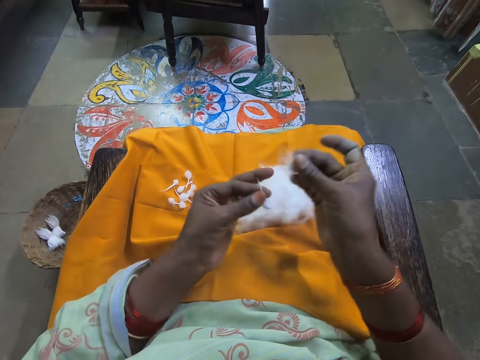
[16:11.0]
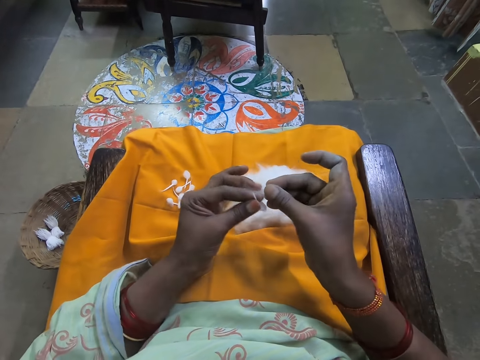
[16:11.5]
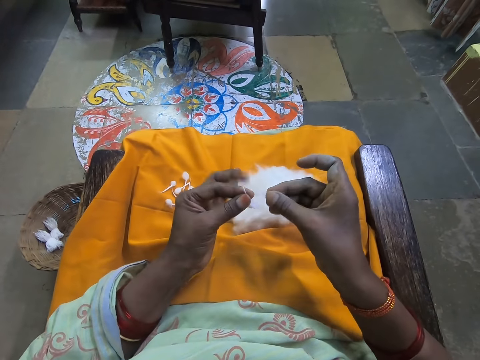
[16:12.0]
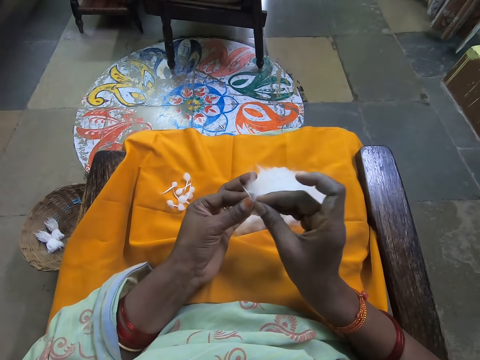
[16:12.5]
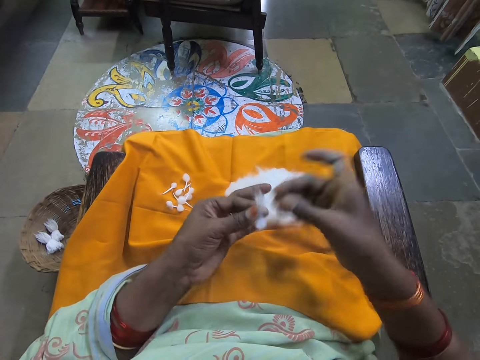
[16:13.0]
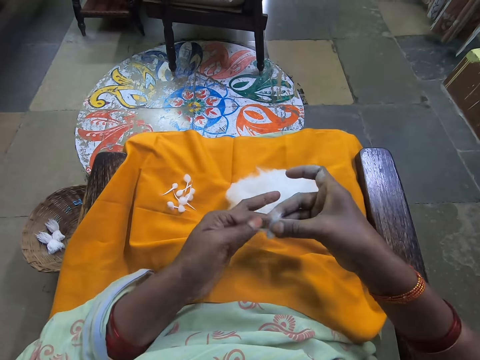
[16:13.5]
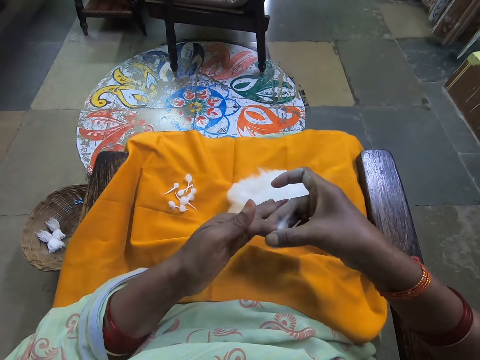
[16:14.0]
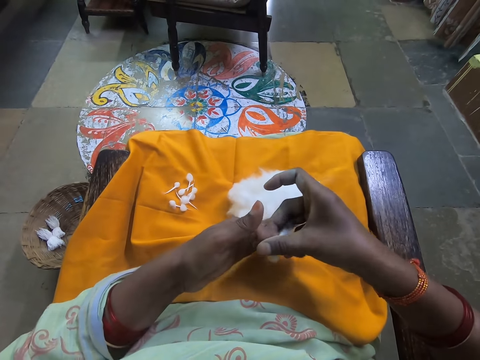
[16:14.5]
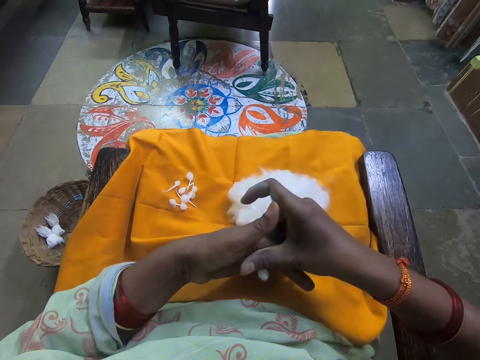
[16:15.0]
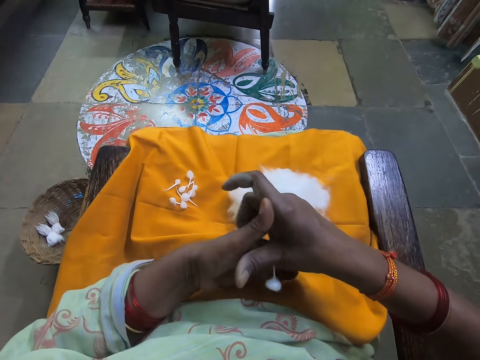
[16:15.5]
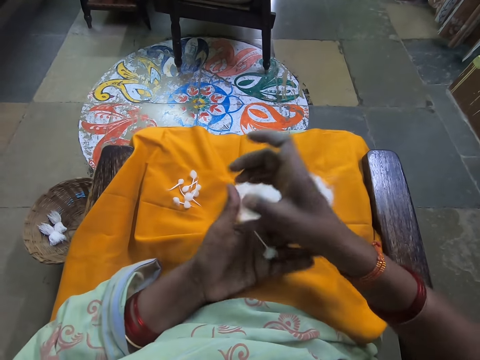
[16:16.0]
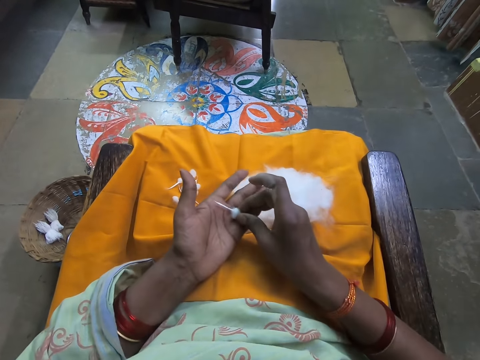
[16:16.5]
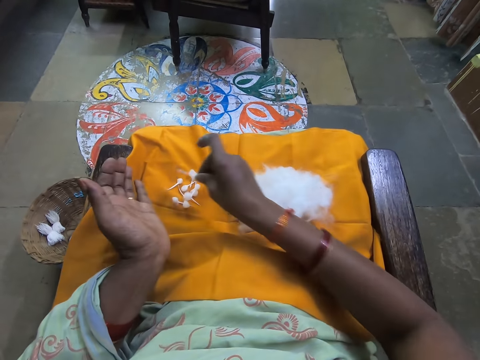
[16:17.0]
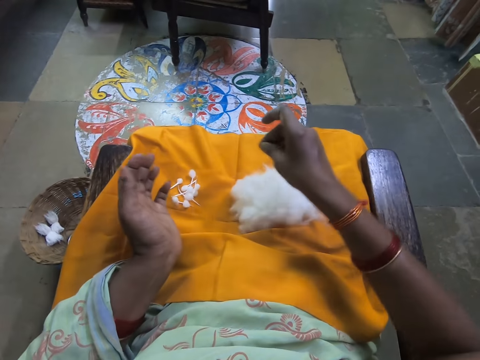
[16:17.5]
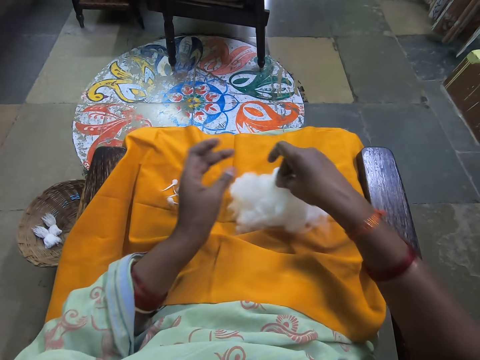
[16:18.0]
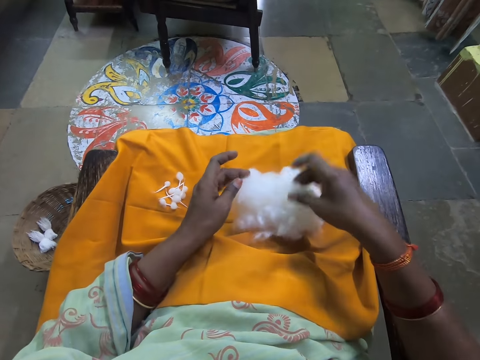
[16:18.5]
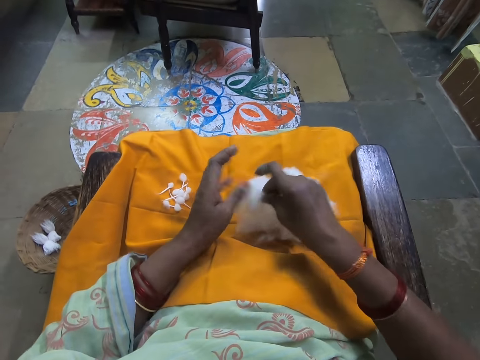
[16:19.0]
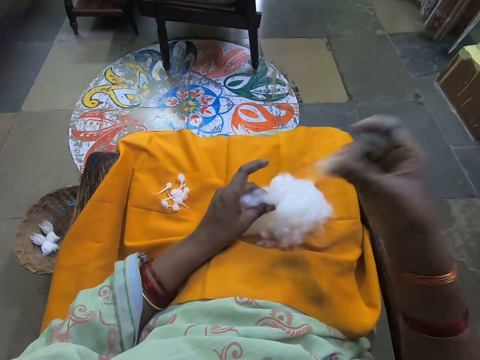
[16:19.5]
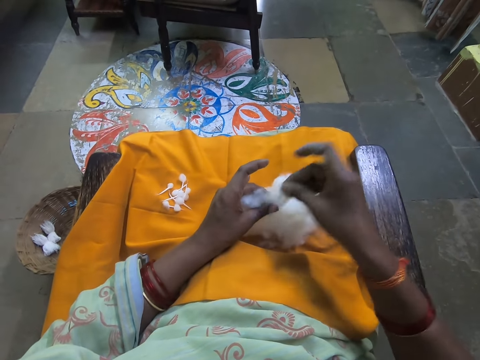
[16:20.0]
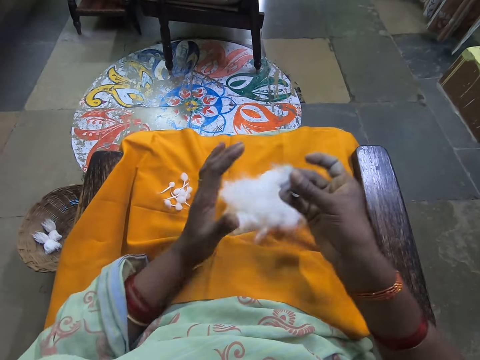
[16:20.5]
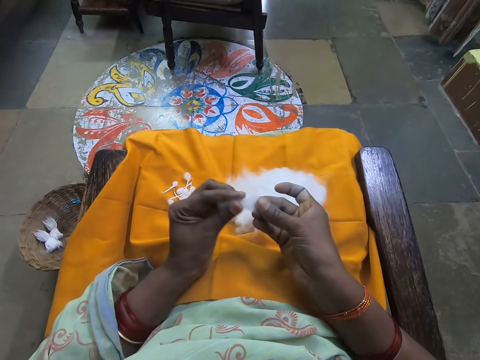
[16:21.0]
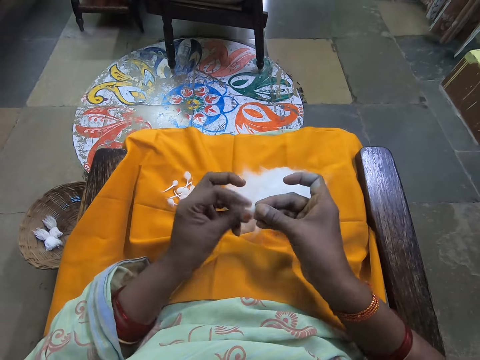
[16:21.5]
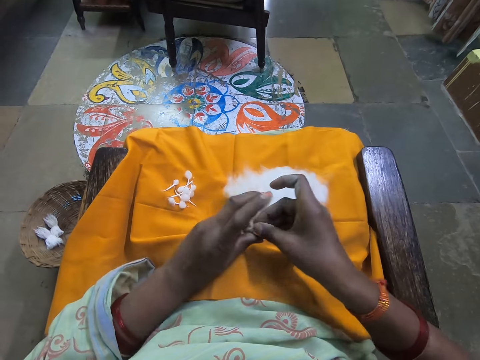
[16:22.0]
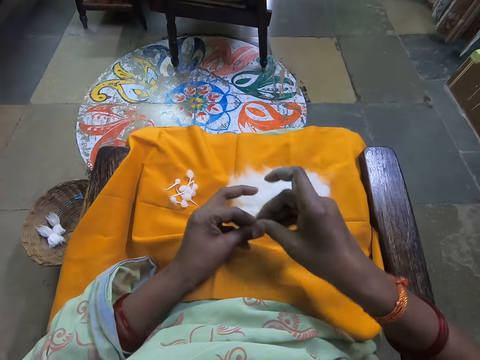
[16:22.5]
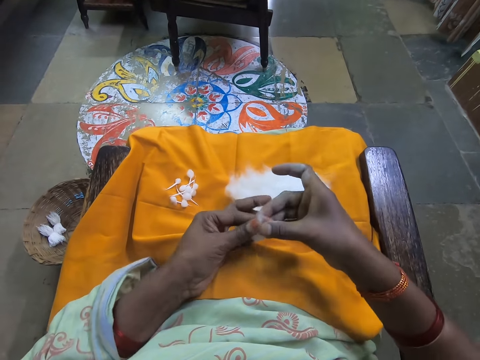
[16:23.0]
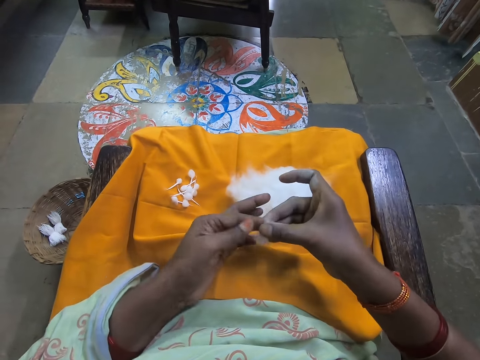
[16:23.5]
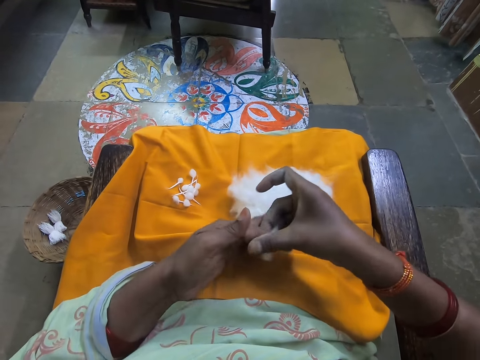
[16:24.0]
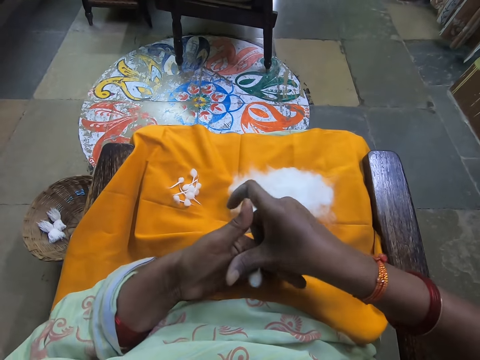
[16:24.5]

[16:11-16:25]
The camera wearer holds the wools or cotton with both hands. She rolls the wools together with both hands. She passes the wool to her right hand. She drops the wool on the cloth on her leg with her right hand. She pinches cotton from the cotton. She cuts a piece of wool from the bunch of wool on her legs with her right hand. She holds the bunch of wool on the cloth on her legs with her left hand. She rolls the wools with both hands. She aligns the cotton with both hands and folds the cotton with both hands.

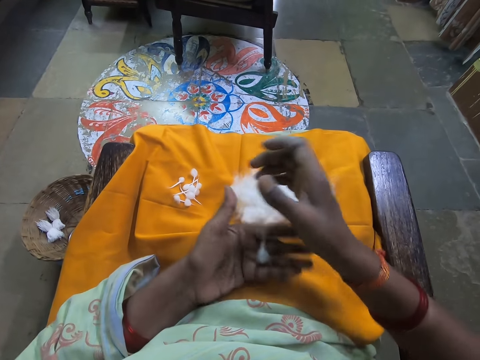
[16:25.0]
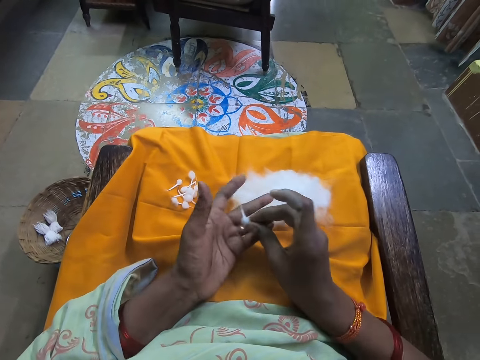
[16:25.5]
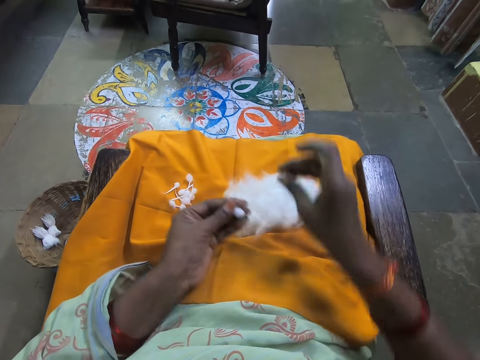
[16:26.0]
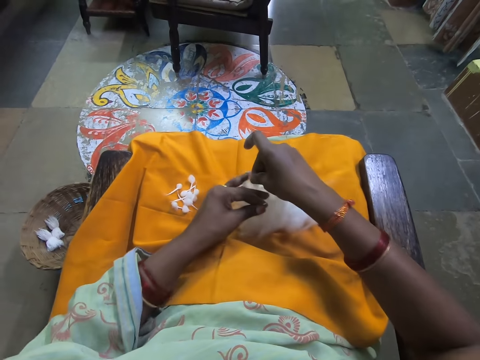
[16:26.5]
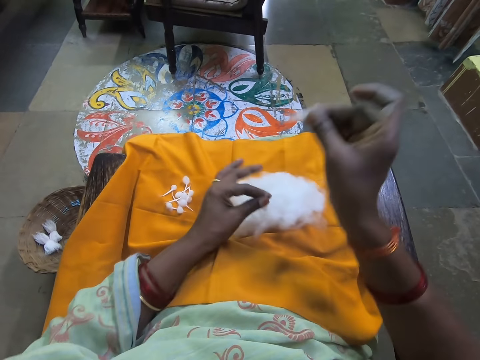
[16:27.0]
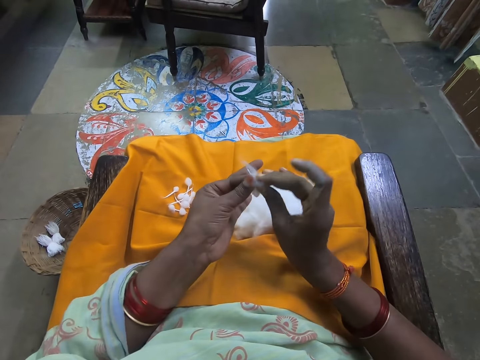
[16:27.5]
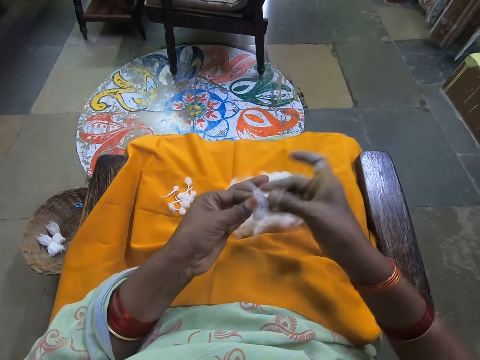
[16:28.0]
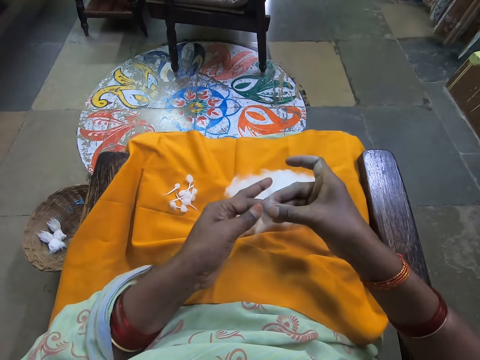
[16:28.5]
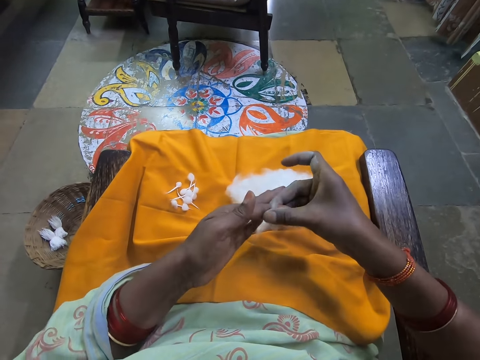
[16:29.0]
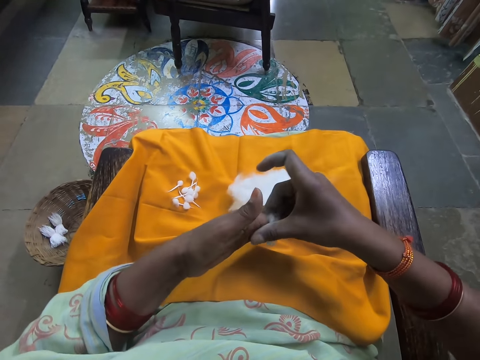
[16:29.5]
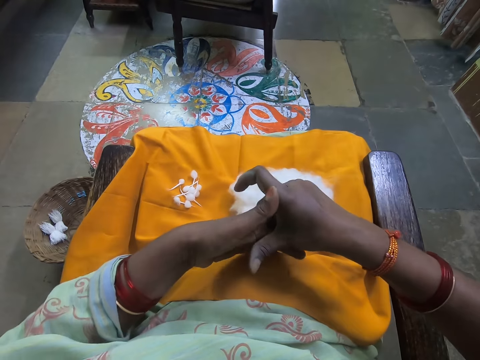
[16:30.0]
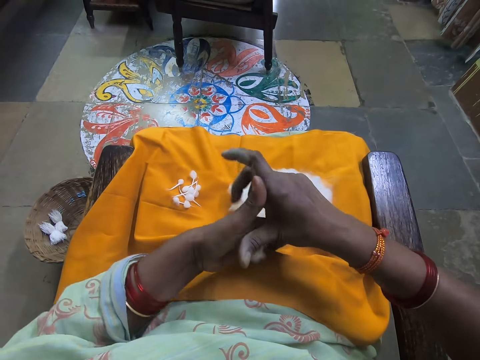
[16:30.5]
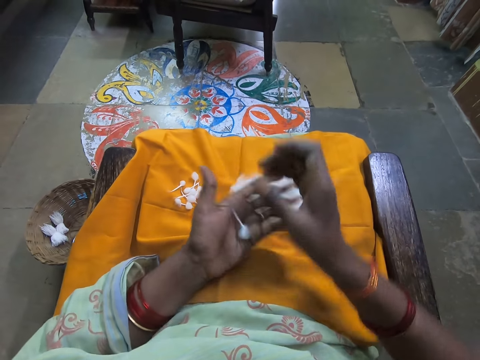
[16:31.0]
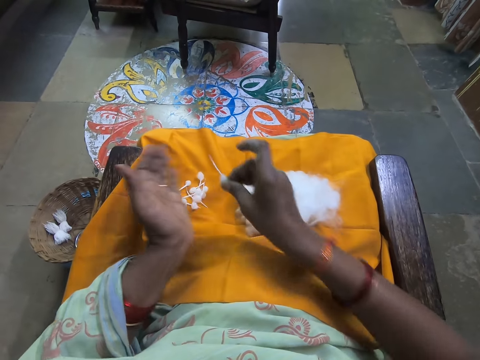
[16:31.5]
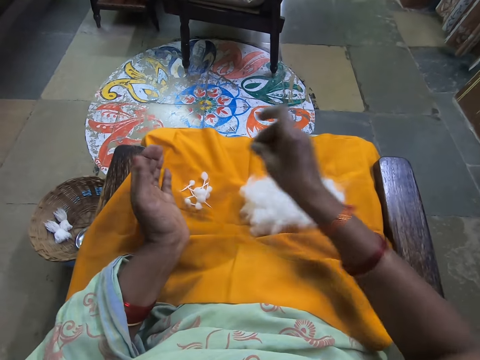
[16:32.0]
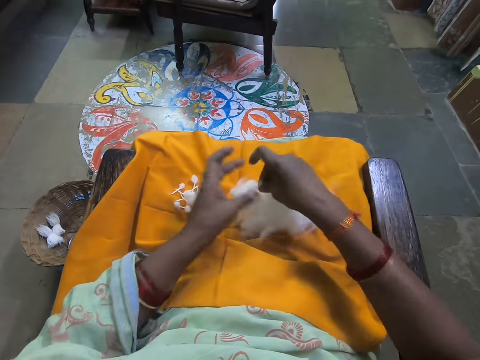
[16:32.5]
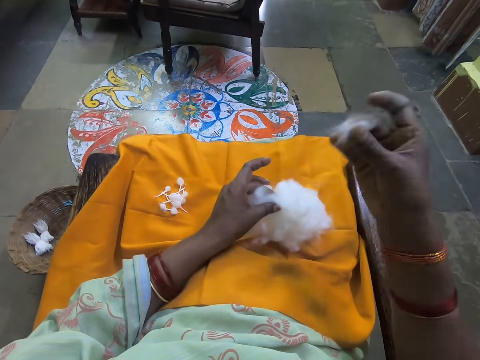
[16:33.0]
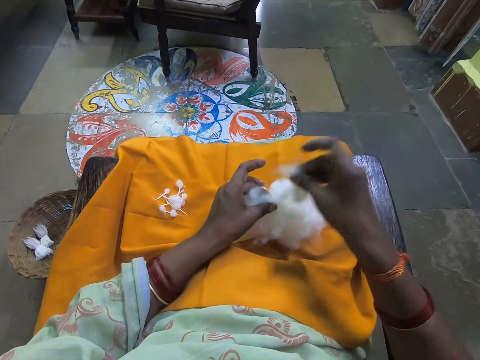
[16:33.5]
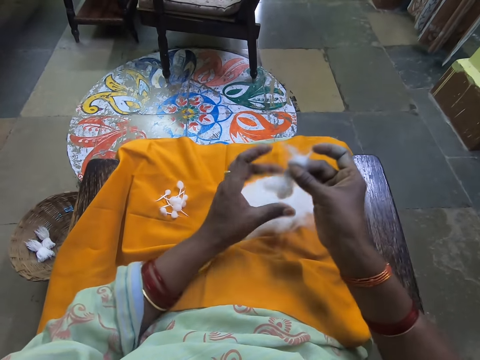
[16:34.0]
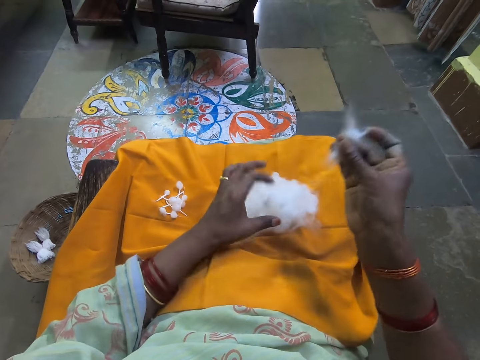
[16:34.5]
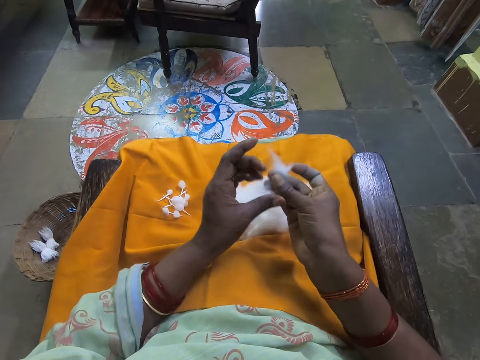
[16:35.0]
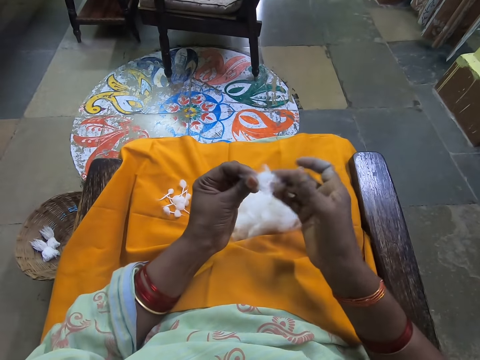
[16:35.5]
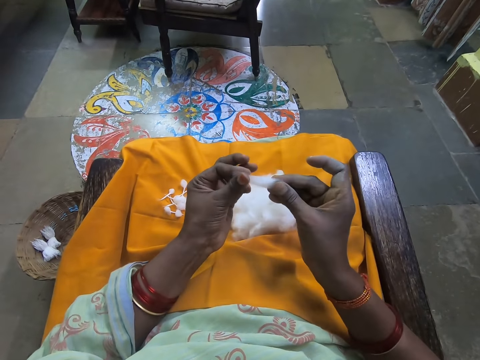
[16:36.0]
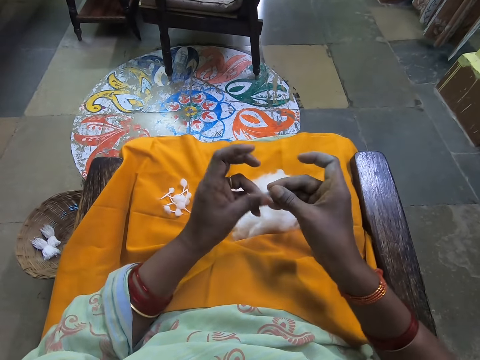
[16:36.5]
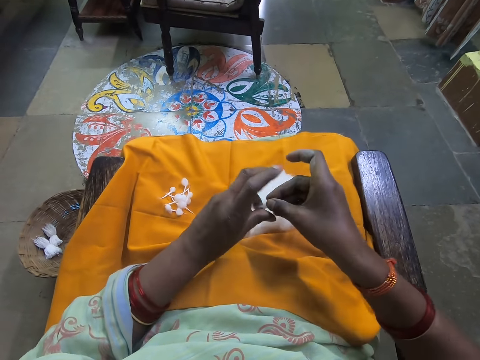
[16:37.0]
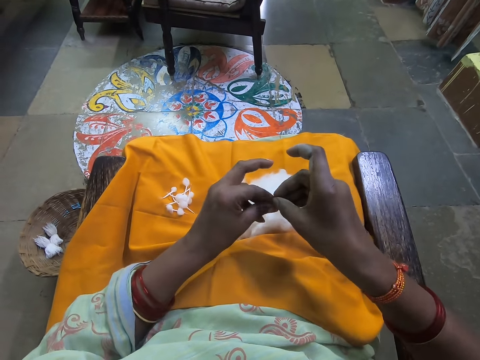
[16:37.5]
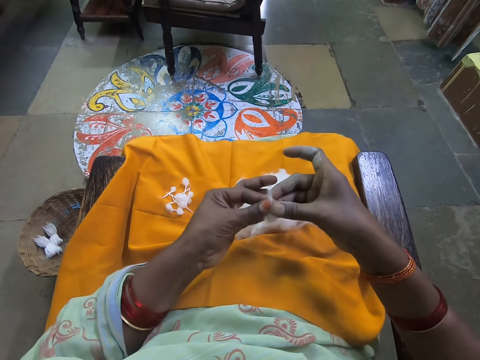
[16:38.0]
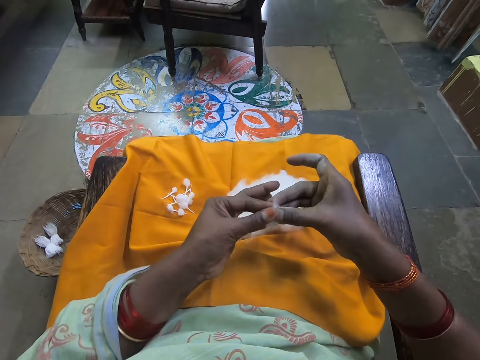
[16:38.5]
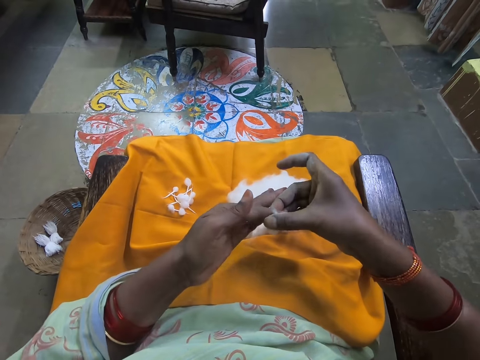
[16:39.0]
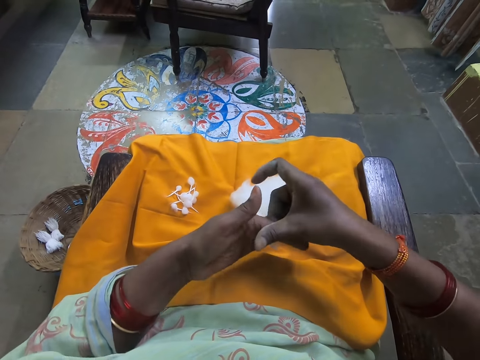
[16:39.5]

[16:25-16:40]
The camera wearer passes the wool or cotton to her right hand. She passes the wool to her left hand. She pinches cotton from the cotton. She holds the bunch of wool on the cloth on her legs with her left hand. She cuts a piece of wool from the bunch of wool on her legs with her right hand. She holds the wools with both hands. She rolls the wools together with both hands. She places the cotton on the cotton. She passes the wool to her right hand. She drops the wool on the cloth on her leg with her right hand. She cuts a piece of wool from the bunch of wool on her legs with her right hand. She pinches cotton from the cotton. She holds the bunch of wool on the cloth on her legs with her left hand. She drops some wool on the bunch of wool on the cloth on her legs with her right hand. She rolls the wools with both hands. She aligns the cotton with both hands, folds the cotton with both hands and rolls the cotton with both hands.
